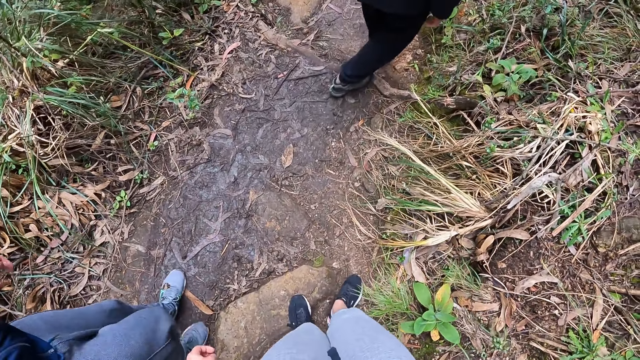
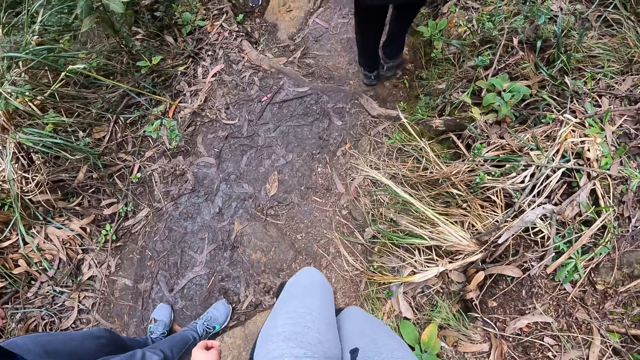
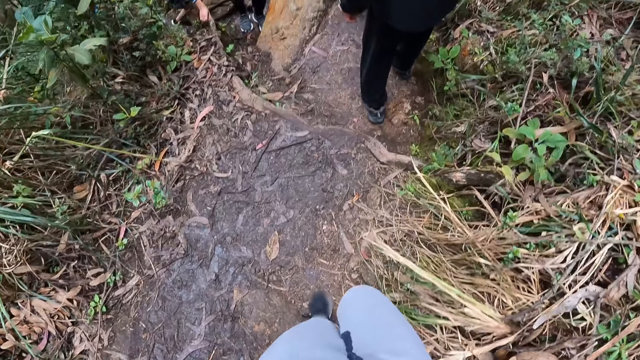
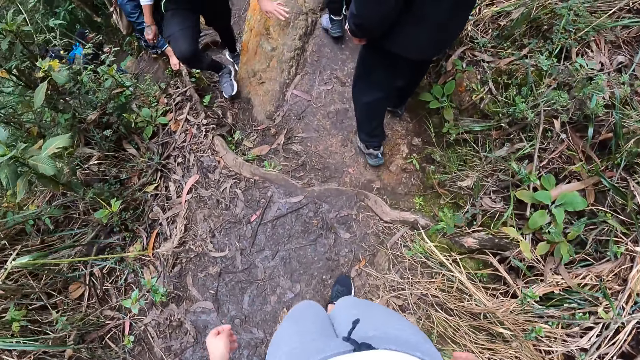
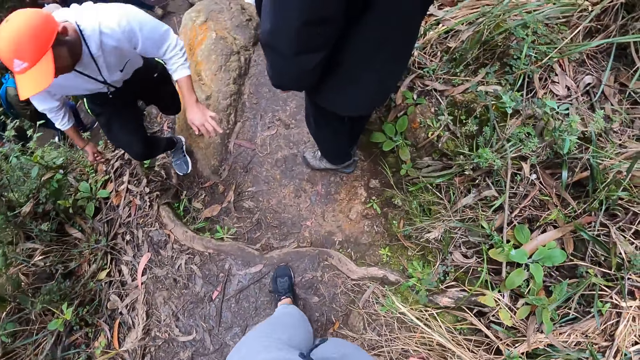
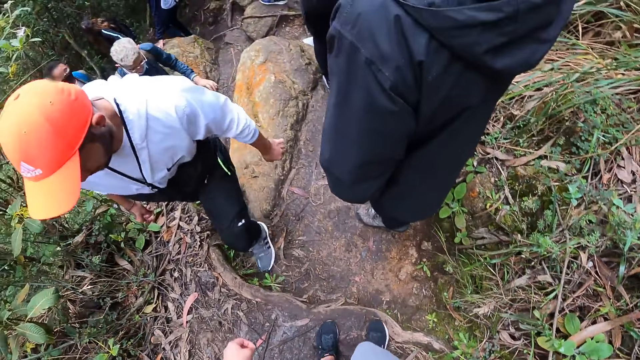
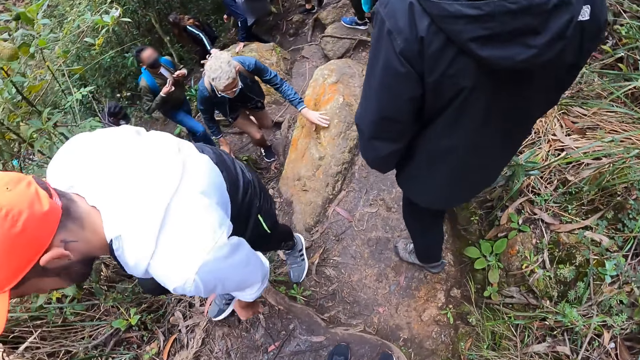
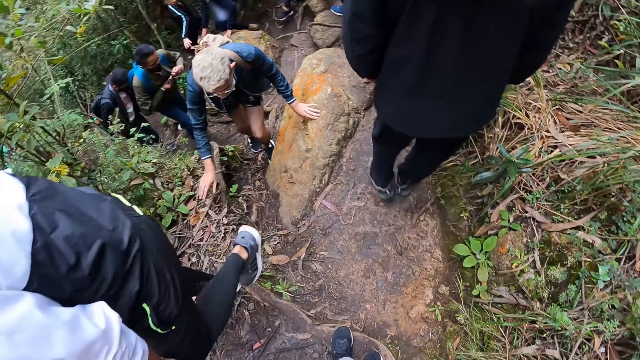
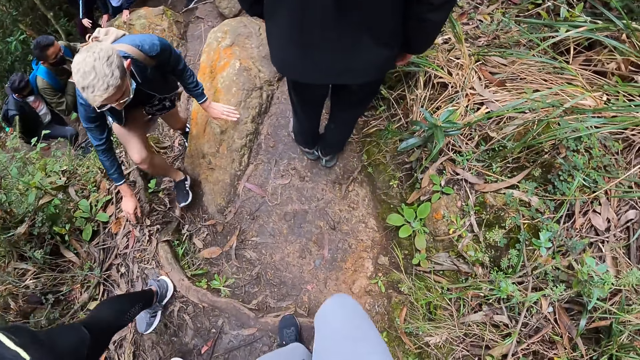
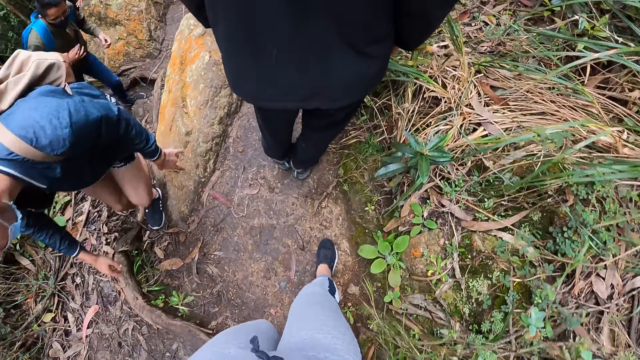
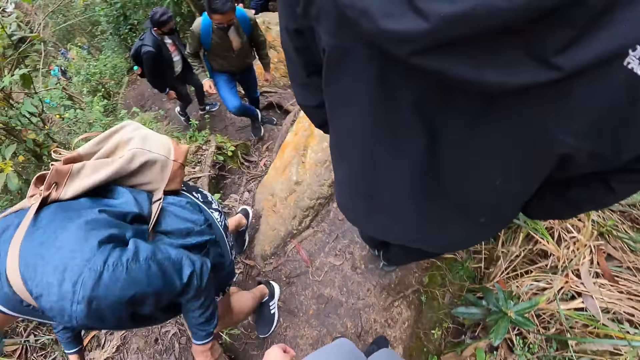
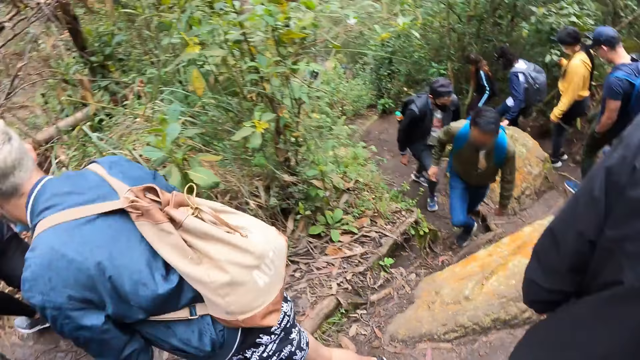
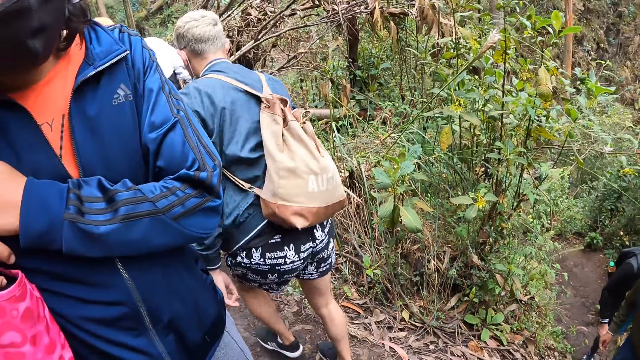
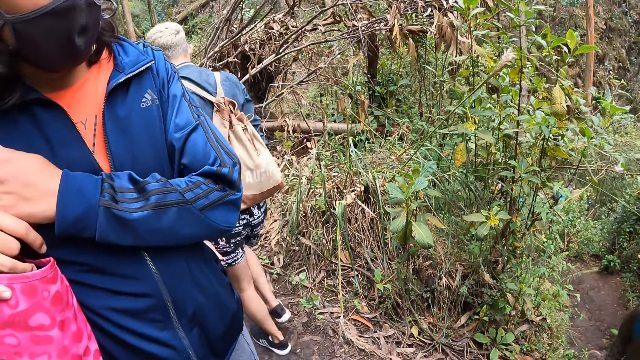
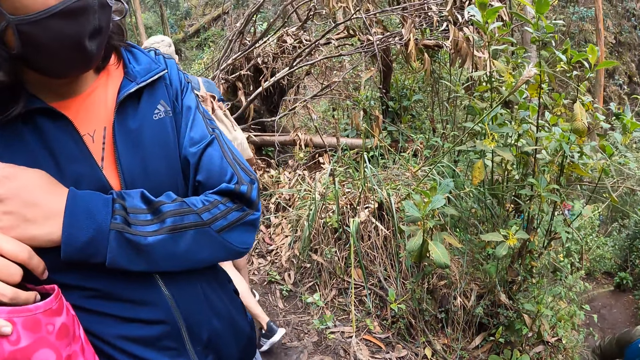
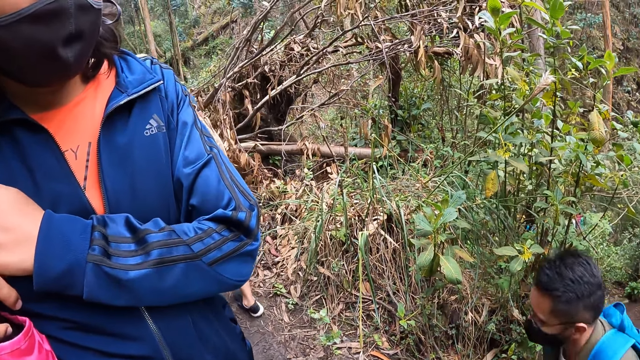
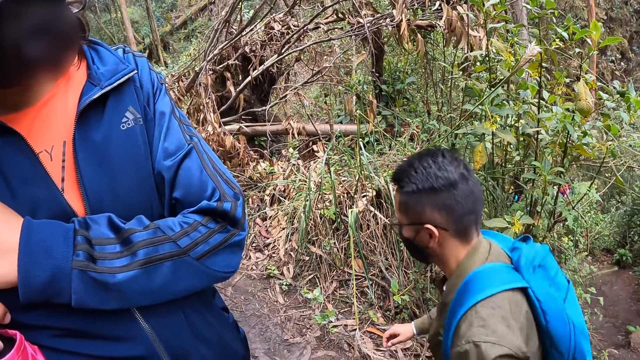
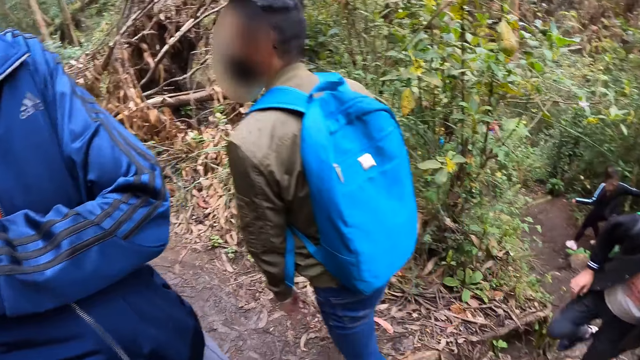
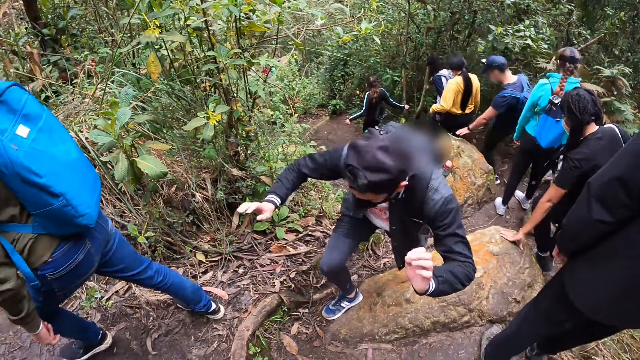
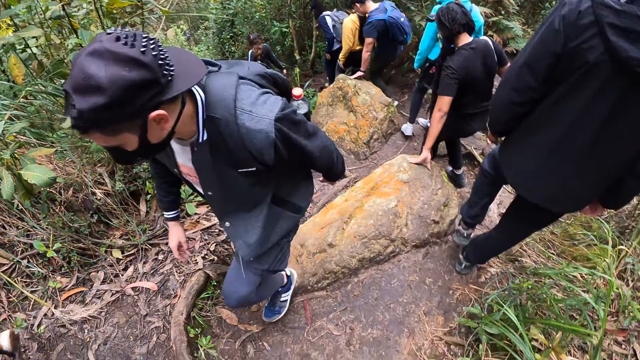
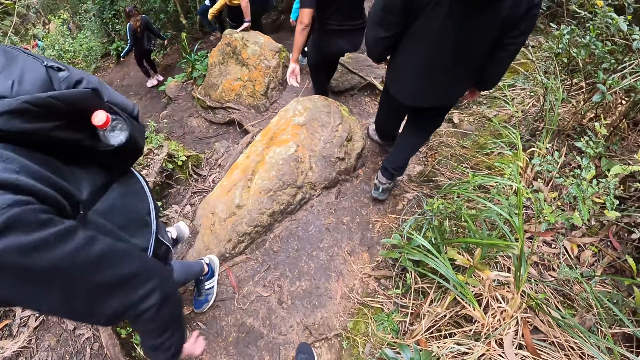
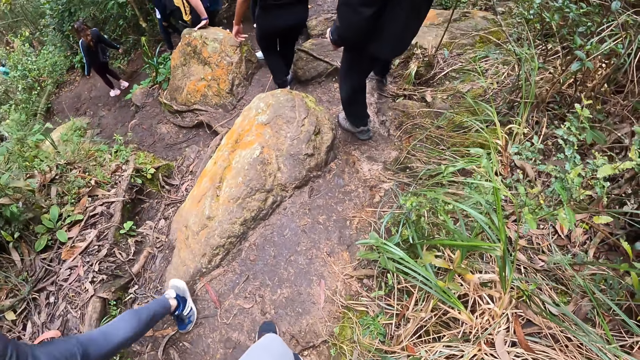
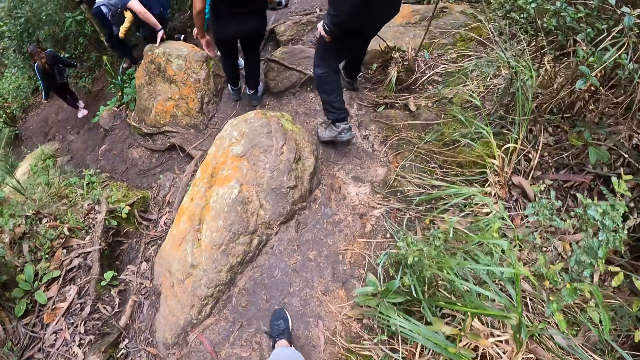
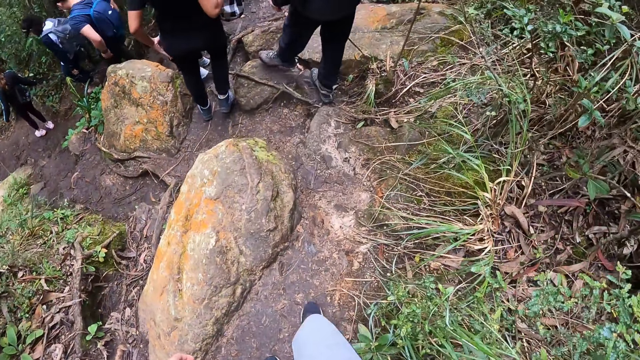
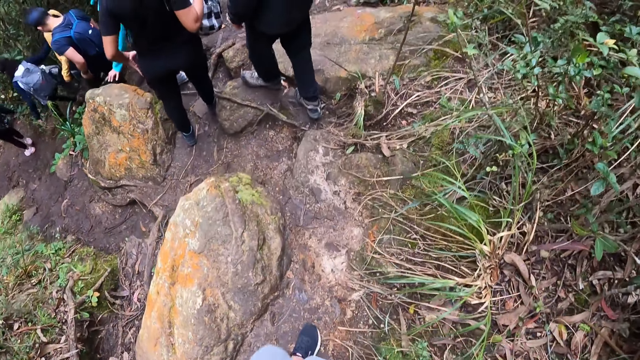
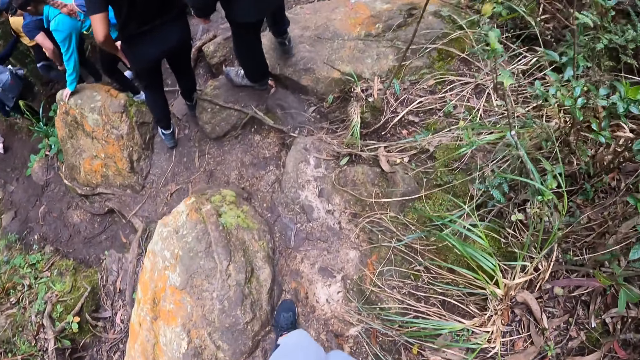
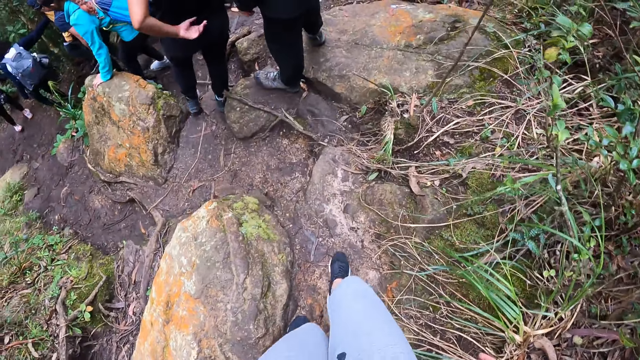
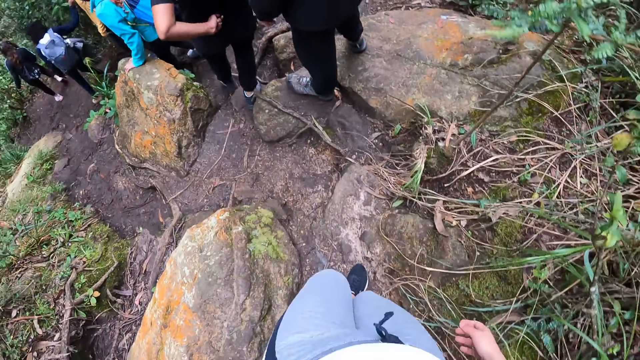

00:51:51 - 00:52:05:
A man walks past the camera wearer. The camera wearer looks around. They step forward. A woman walks past the camera wearer. The camera wearer looks around. Another man walks past the camera wearer. Another man walks past the camera wearer. The camera wearer walks down a cliff.

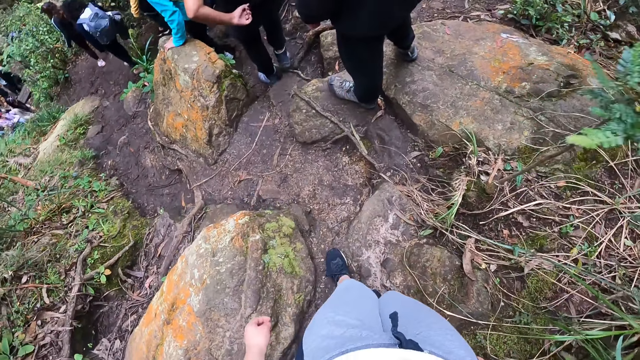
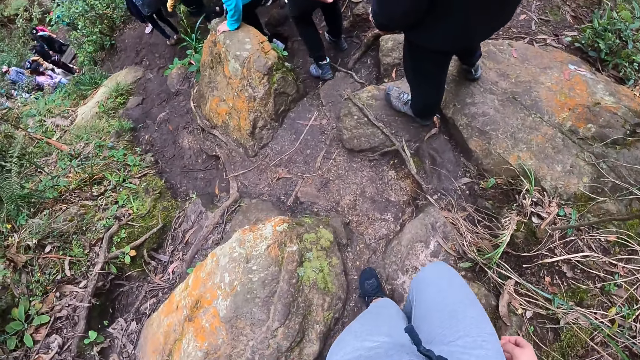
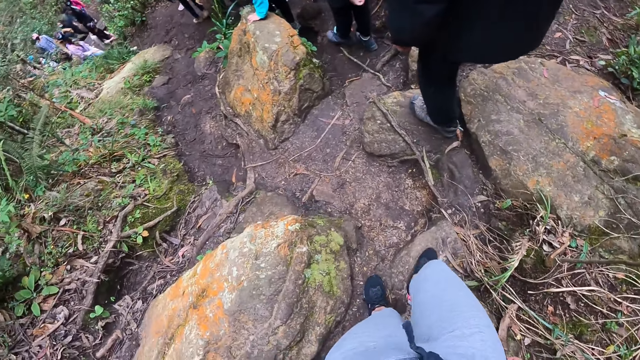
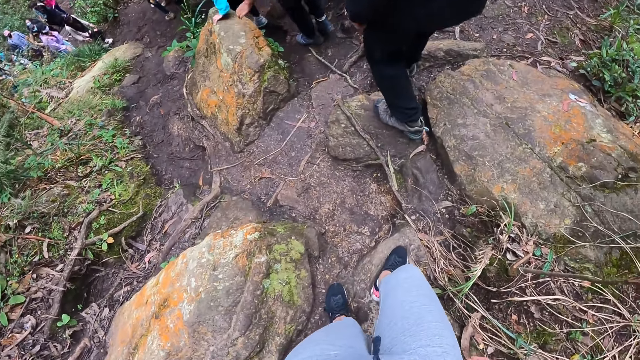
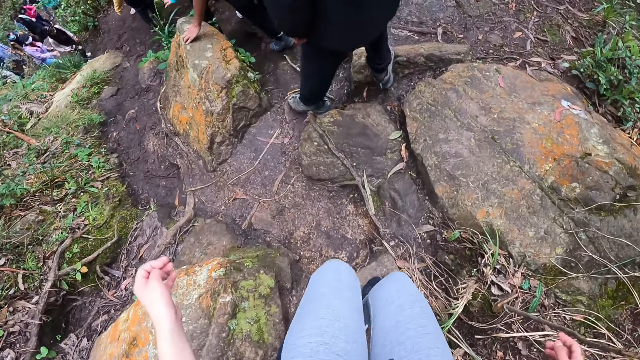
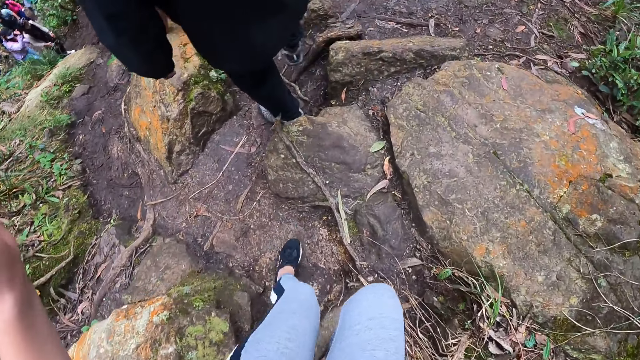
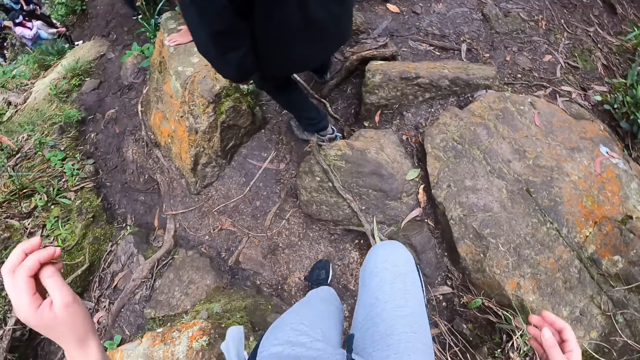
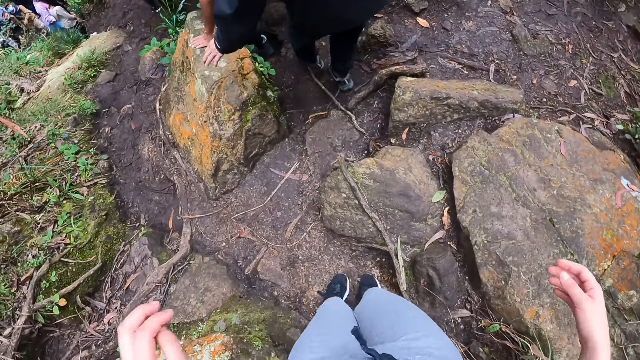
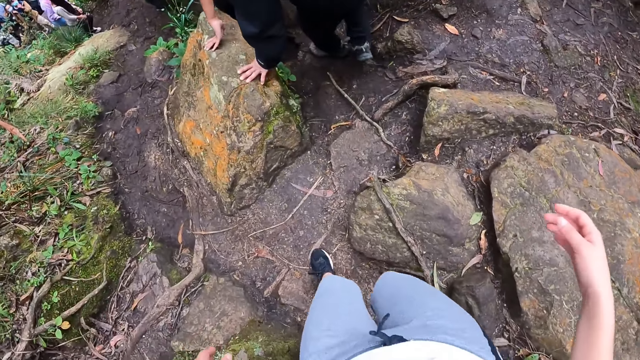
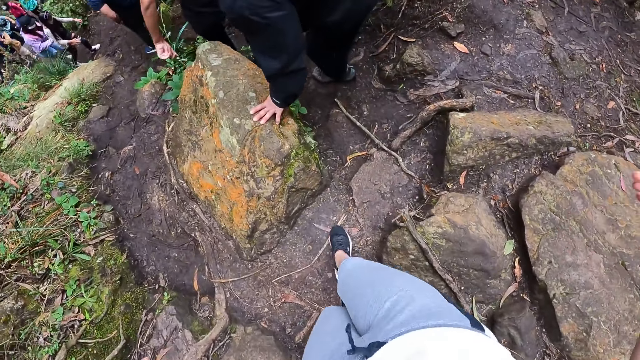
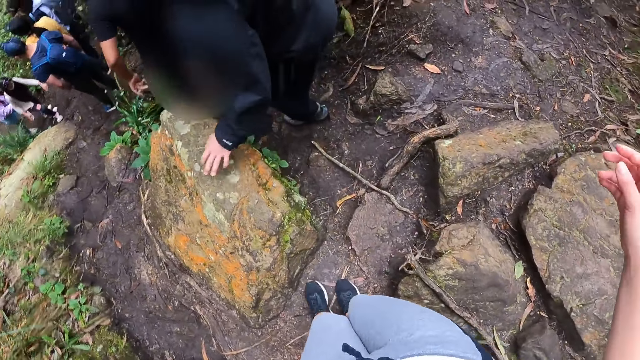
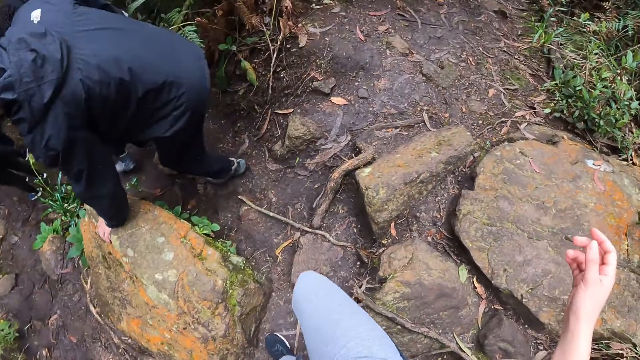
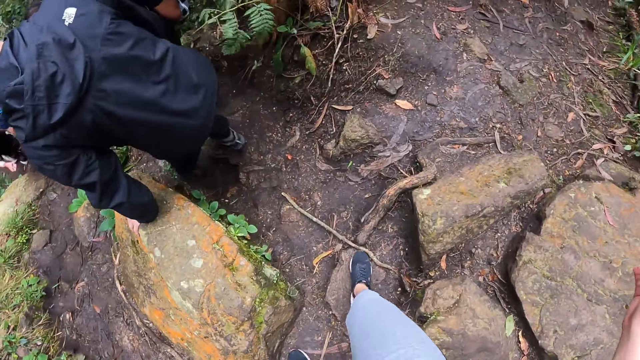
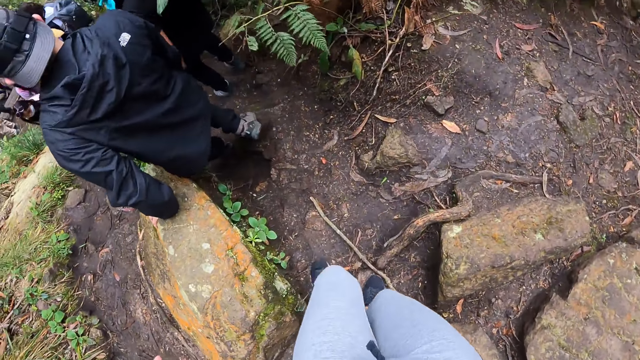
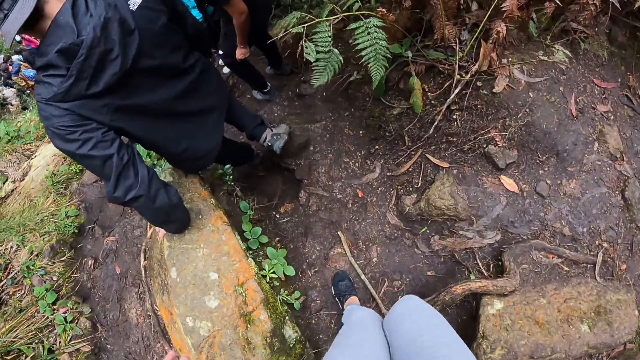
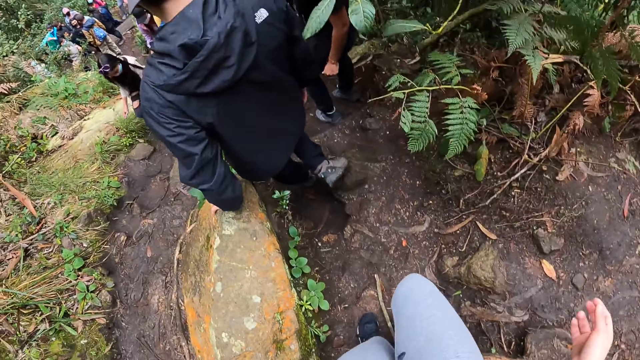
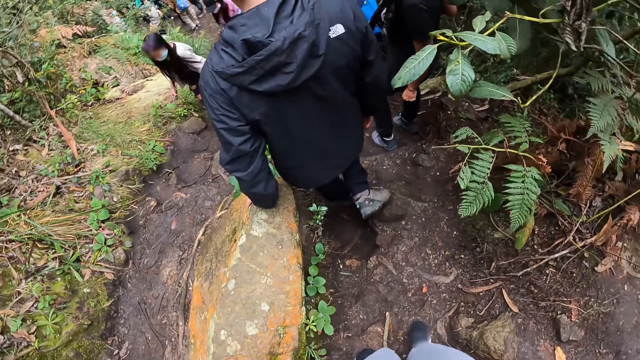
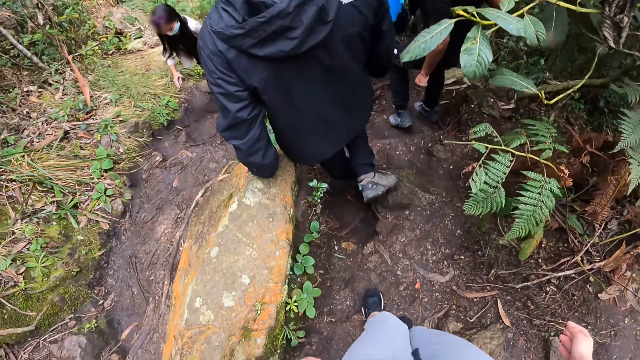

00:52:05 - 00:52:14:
The man walks down a path. The camera wearer walks down the path. The man places his left hand on a boulder along the path. The camera wearer walks down a cliff.
